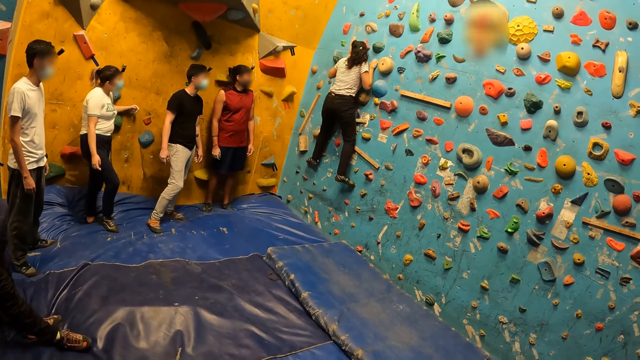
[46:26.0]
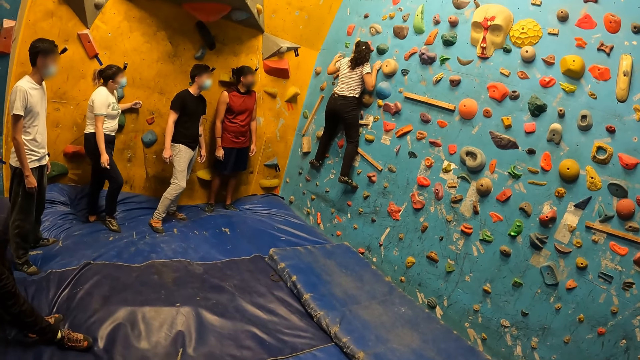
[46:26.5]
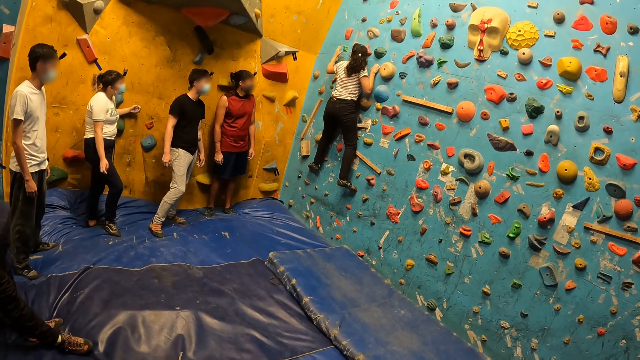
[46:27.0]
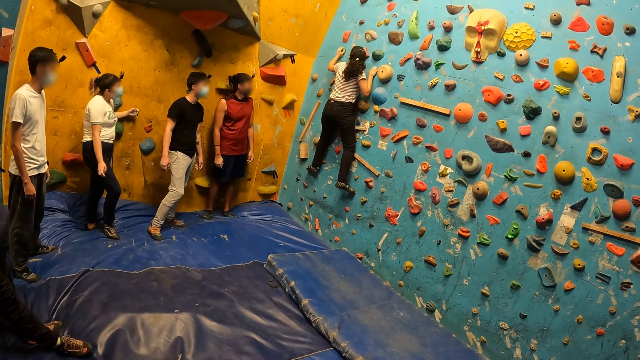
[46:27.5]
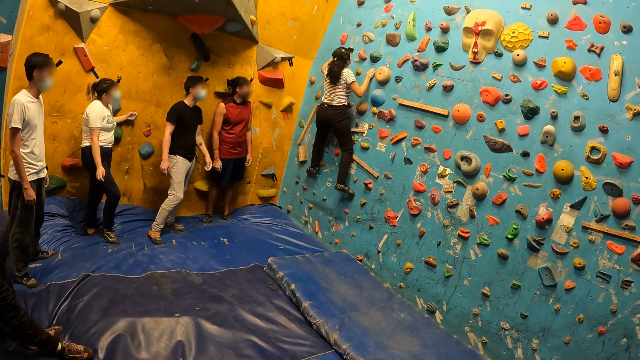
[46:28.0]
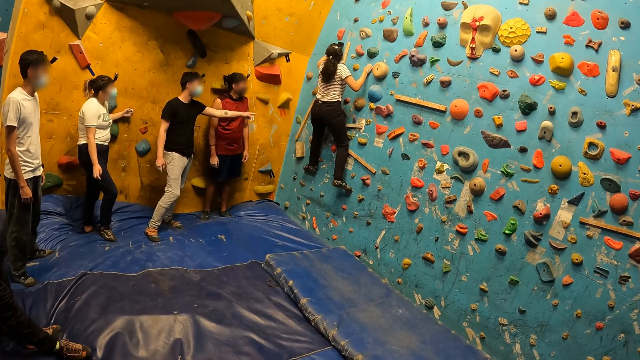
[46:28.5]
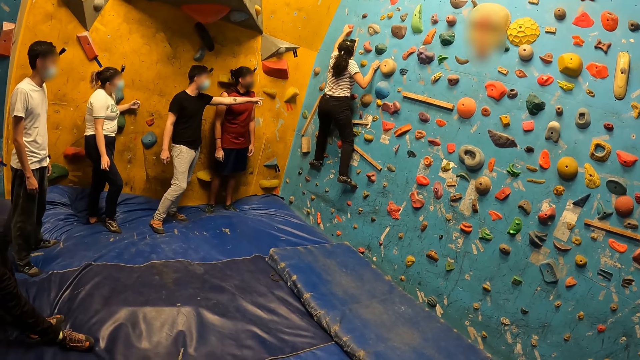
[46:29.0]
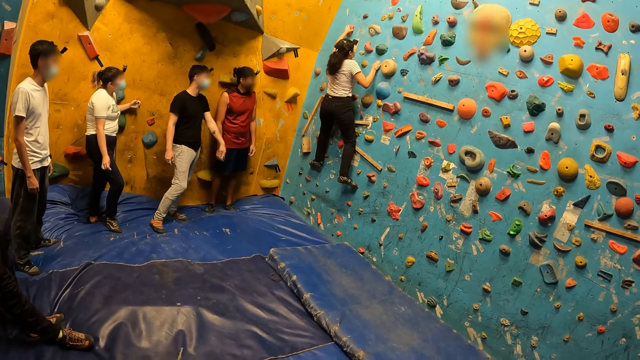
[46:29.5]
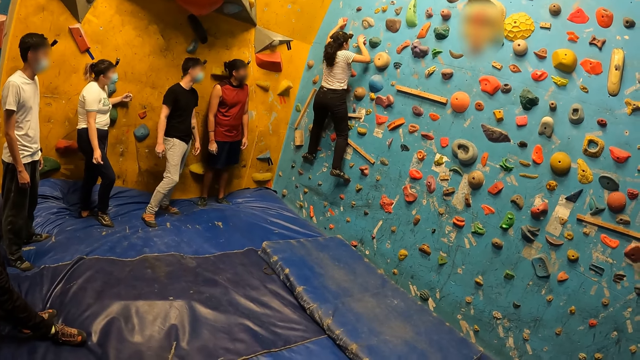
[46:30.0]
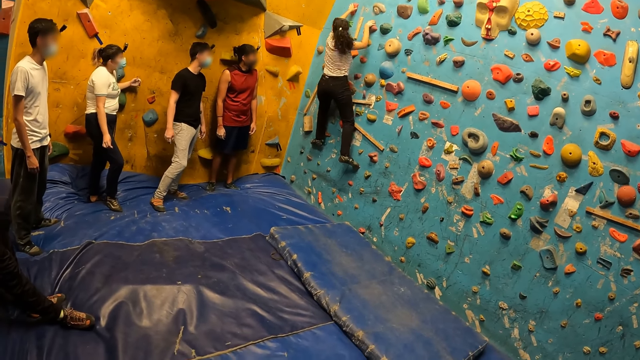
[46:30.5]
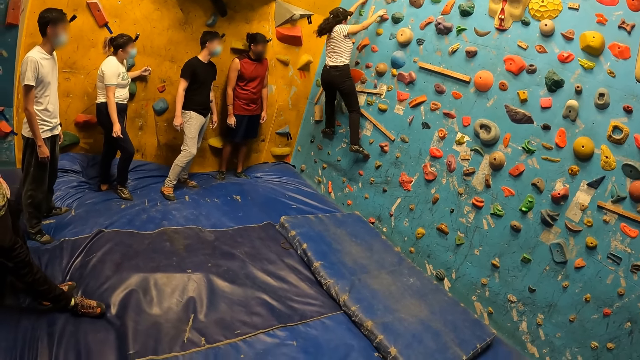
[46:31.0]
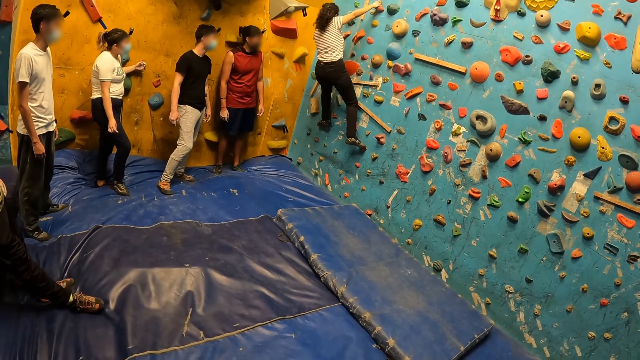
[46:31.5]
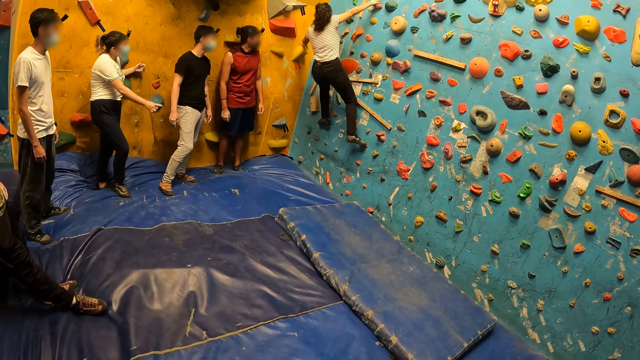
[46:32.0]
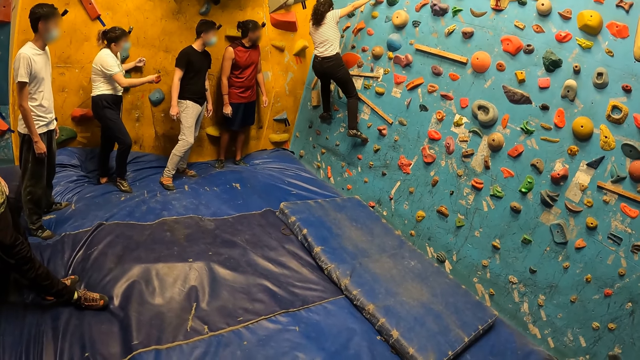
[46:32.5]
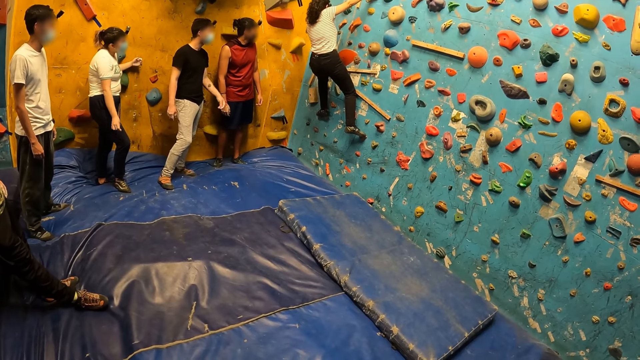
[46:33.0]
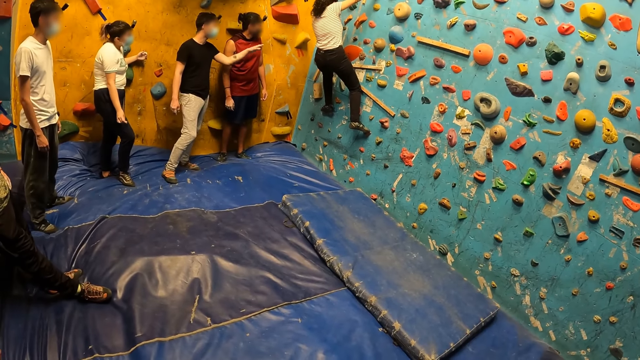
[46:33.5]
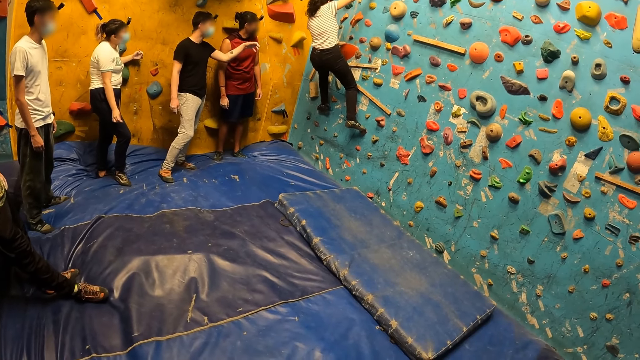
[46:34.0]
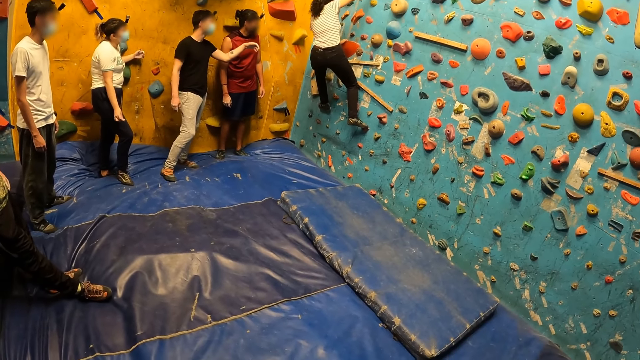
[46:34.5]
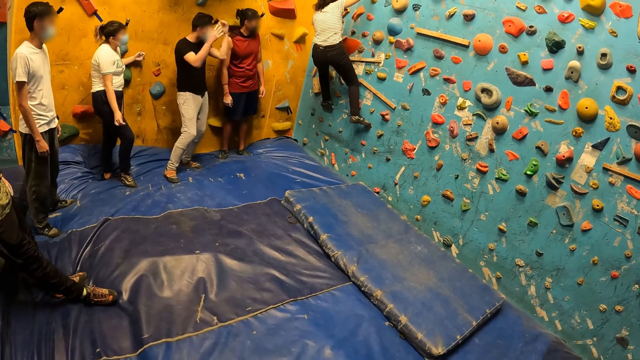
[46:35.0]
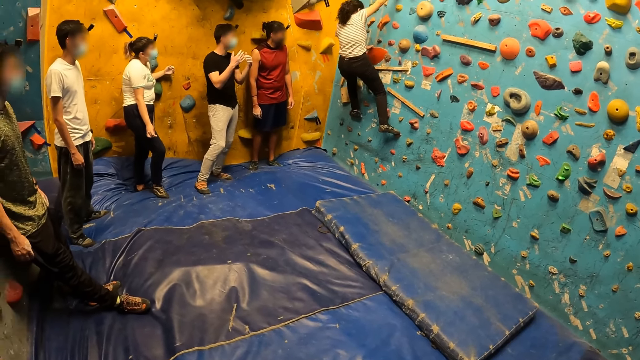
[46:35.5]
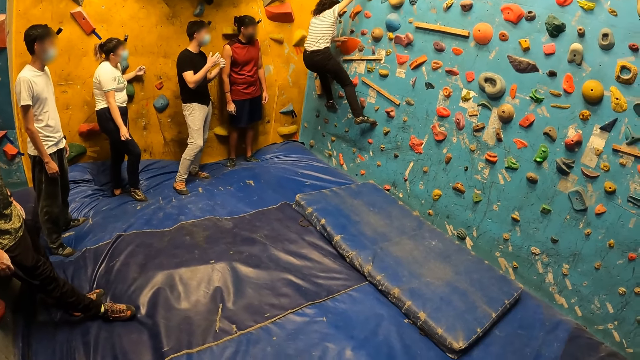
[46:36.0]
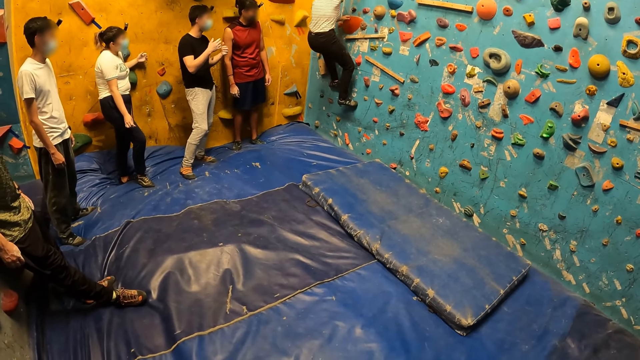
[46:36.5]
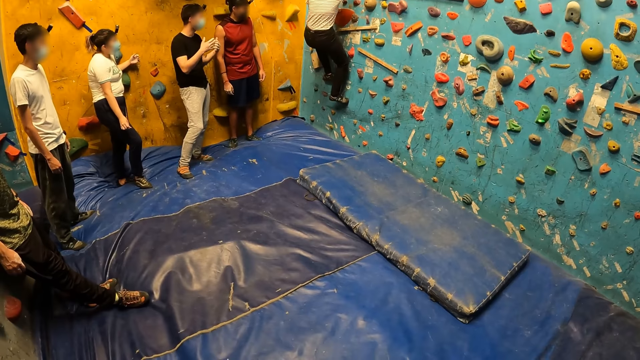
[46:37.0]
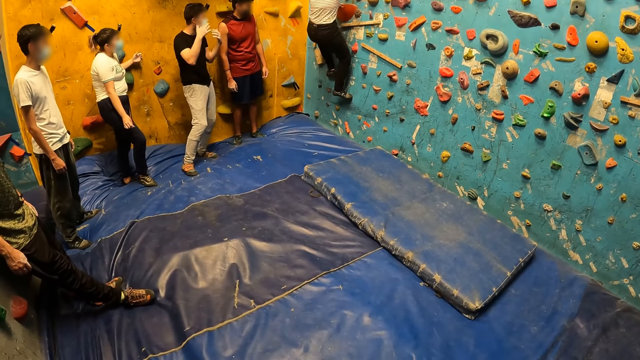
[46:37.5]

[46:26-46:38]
The man speaks to the woman. The other woman speaks to the first woman. The man speaks to the first woman.

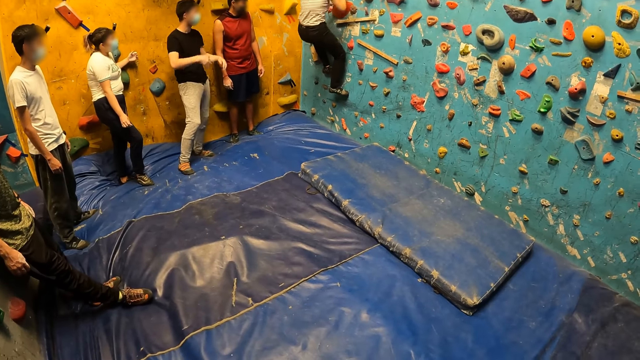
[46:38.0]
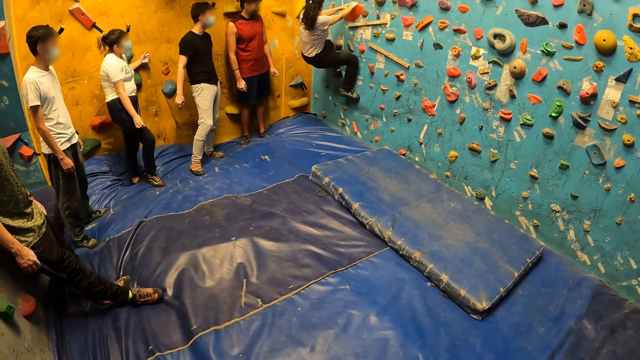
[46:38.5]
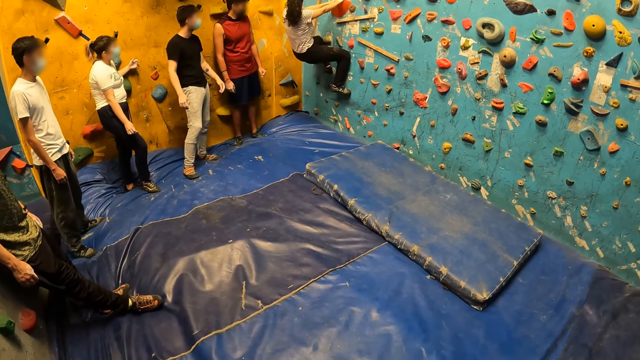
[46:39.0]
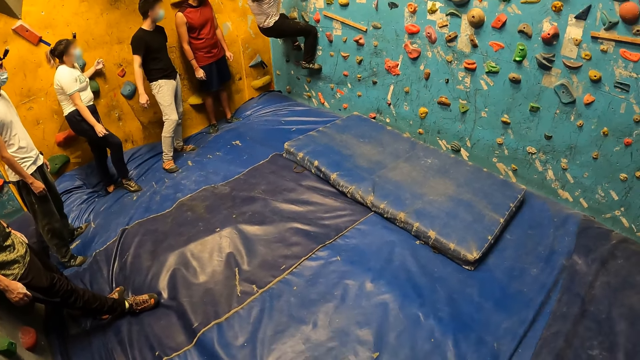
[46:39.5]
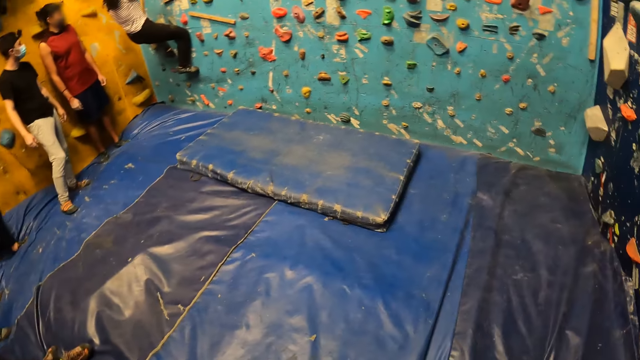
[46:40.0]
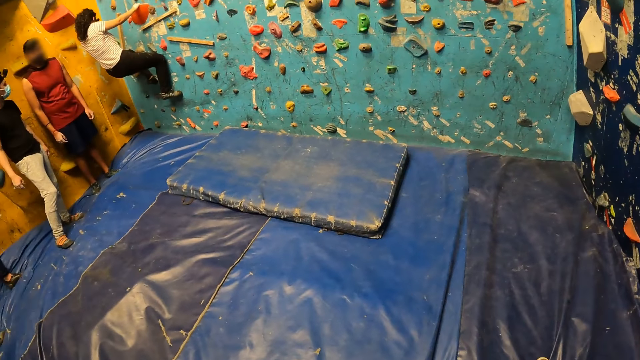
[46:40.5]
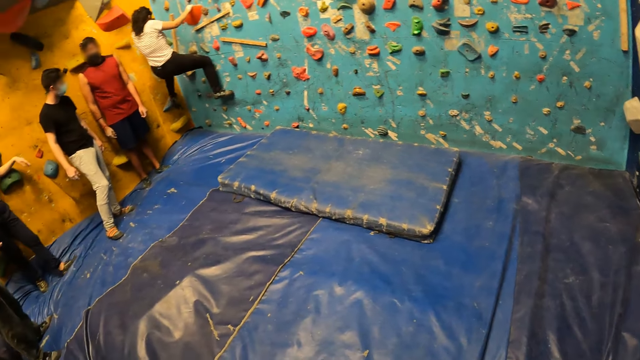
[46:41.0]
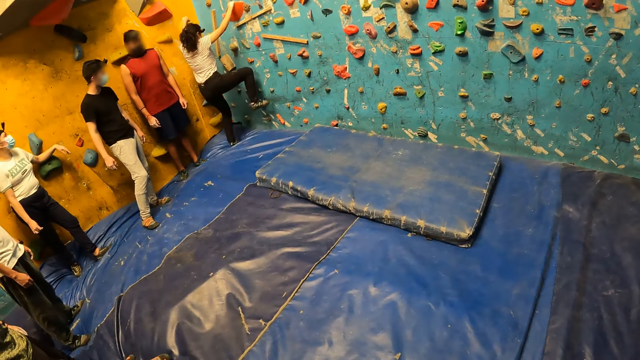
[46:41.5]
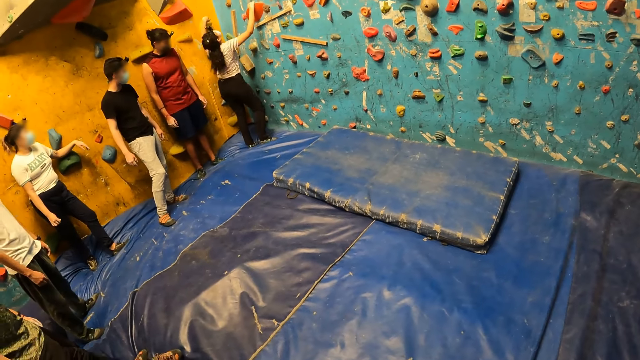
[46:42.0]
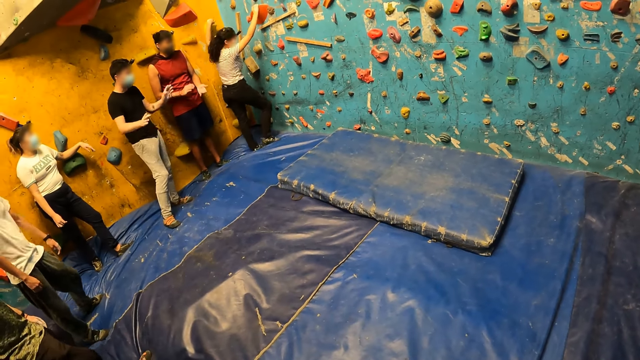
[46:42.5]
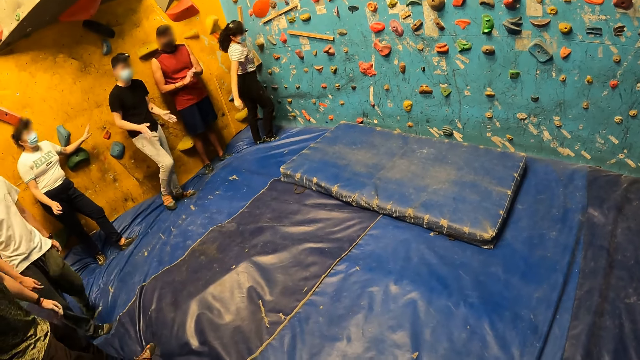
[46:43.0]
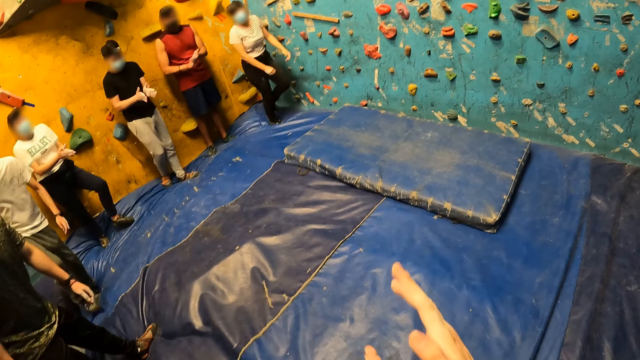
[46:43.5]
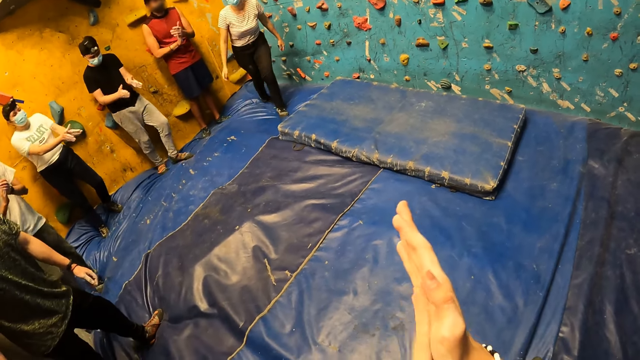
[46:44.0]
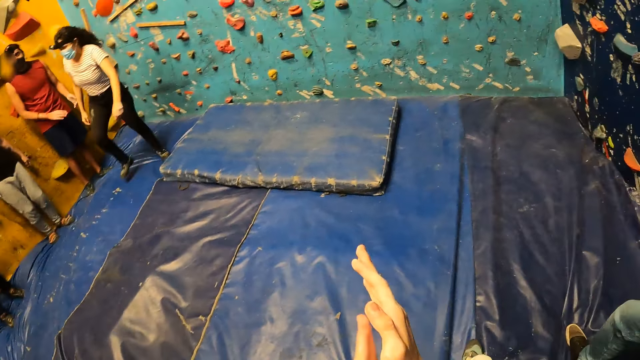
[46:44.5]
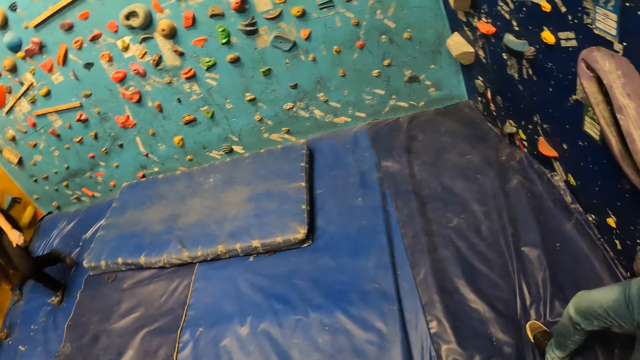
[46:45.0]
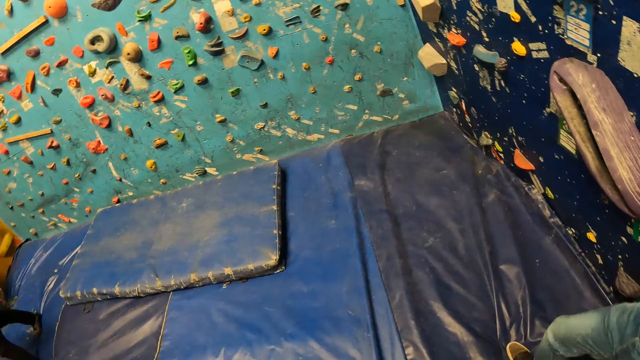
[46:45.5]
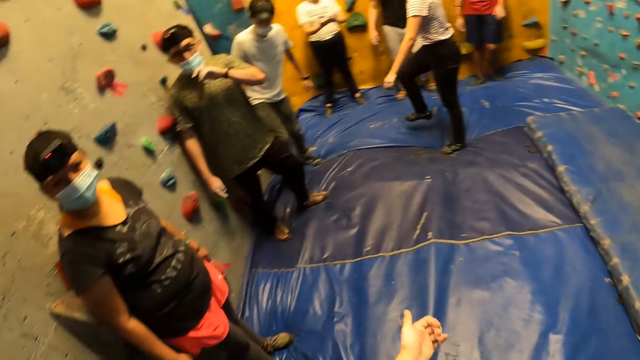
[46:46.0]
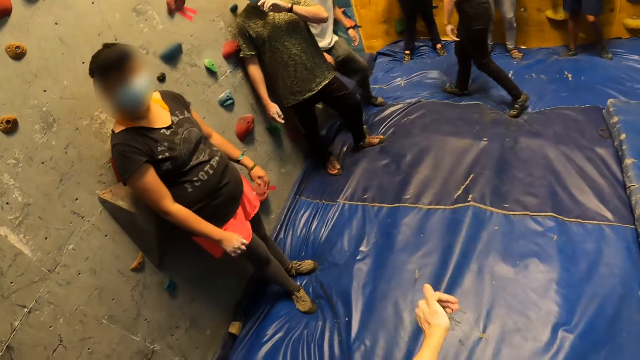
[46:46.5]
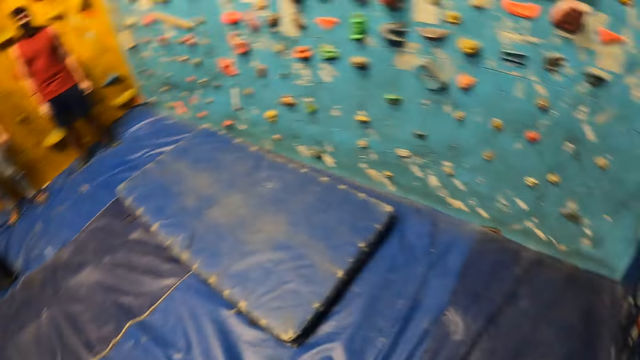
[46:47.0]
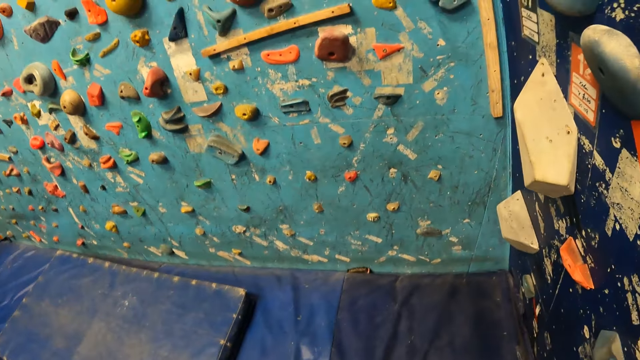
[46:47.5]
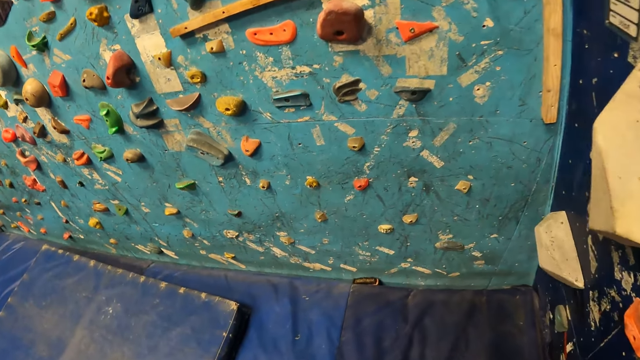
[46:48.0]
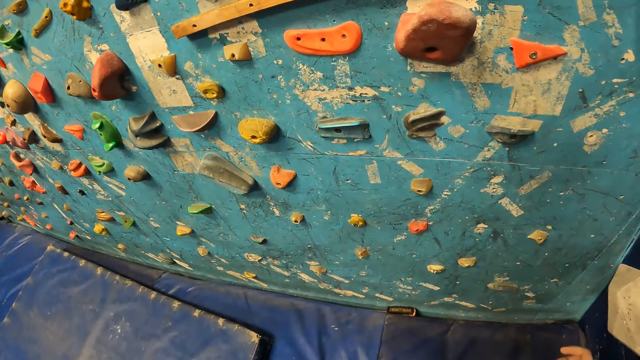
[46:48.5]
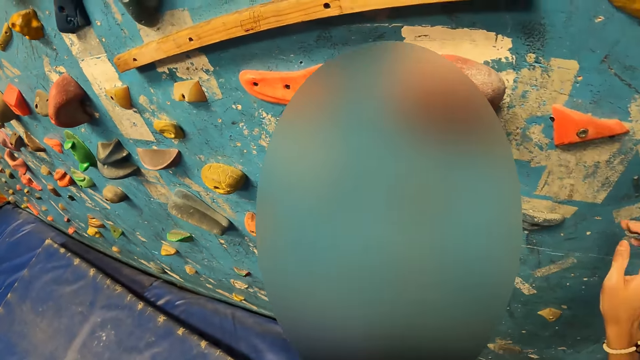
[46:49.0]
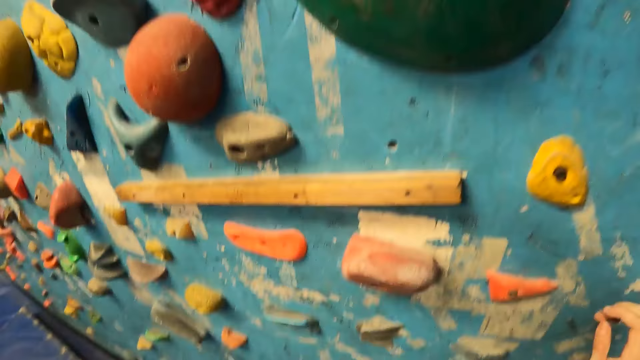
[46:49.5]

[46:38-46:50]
The woman falls from the wall. The camera wearer claps for the woman alongside a group of people with both hands. She looks around. She speaks to the group of people. She points at the woman. She moves forward.
